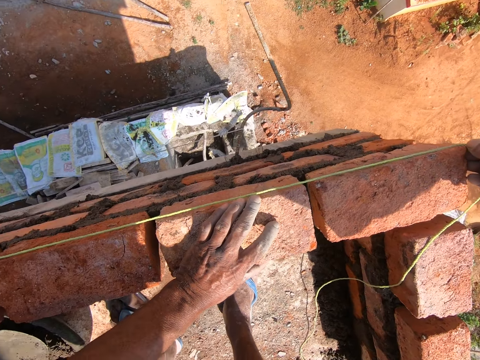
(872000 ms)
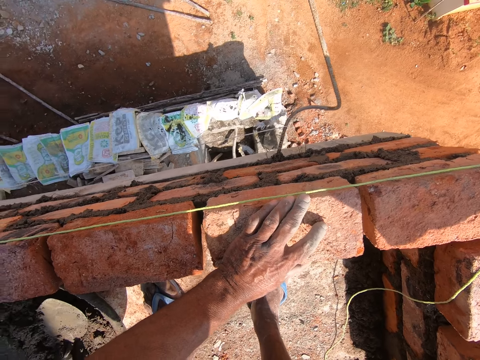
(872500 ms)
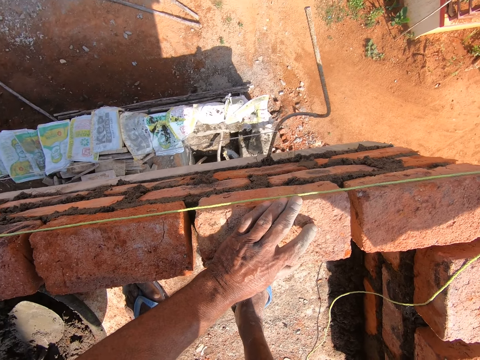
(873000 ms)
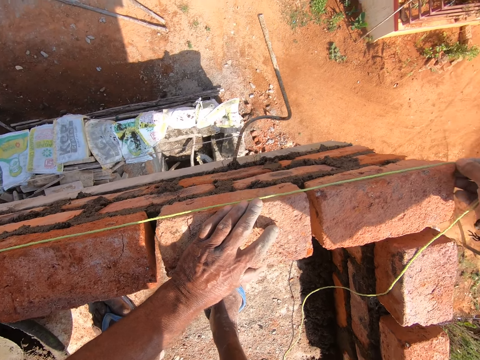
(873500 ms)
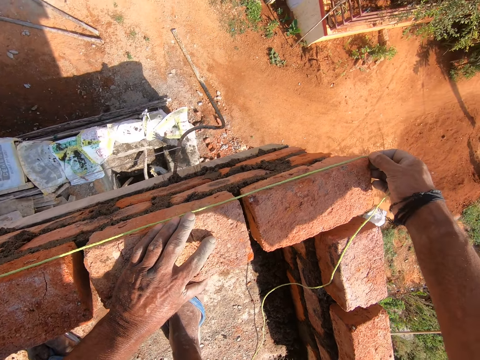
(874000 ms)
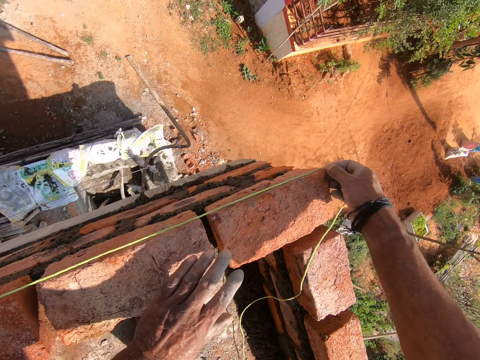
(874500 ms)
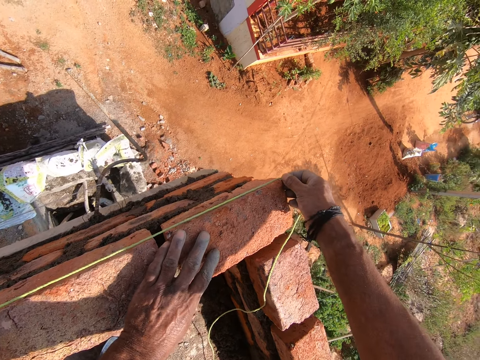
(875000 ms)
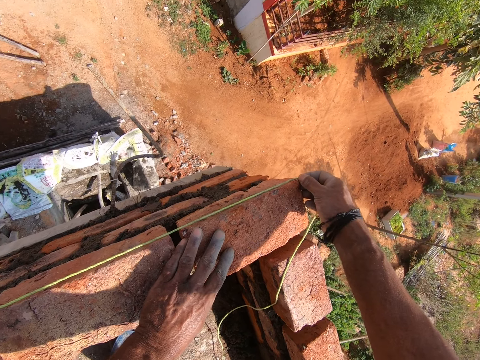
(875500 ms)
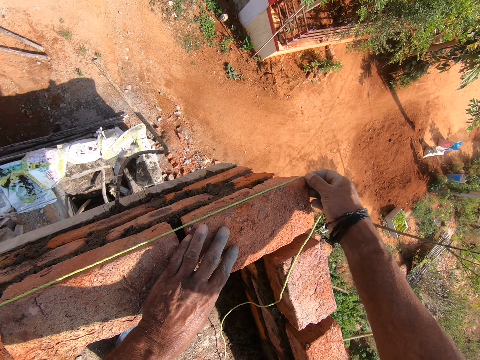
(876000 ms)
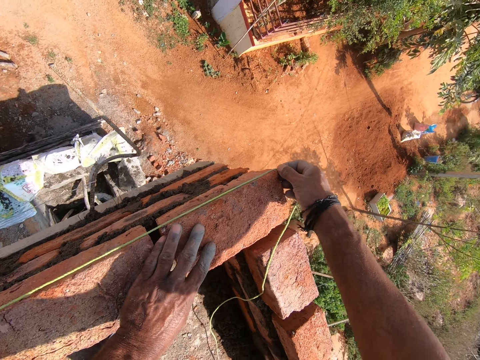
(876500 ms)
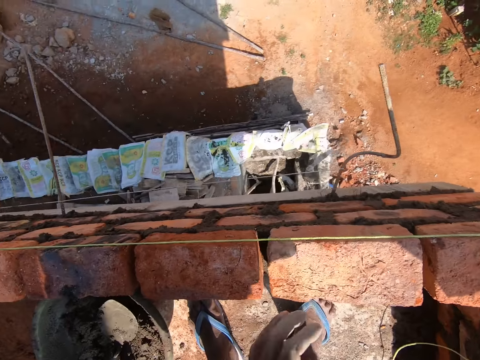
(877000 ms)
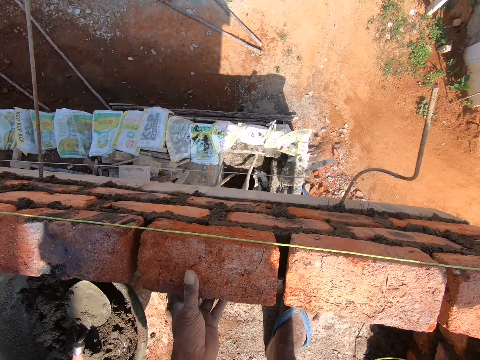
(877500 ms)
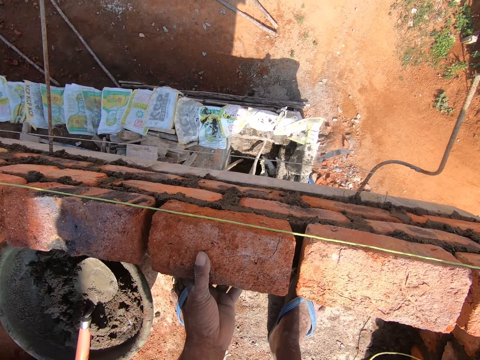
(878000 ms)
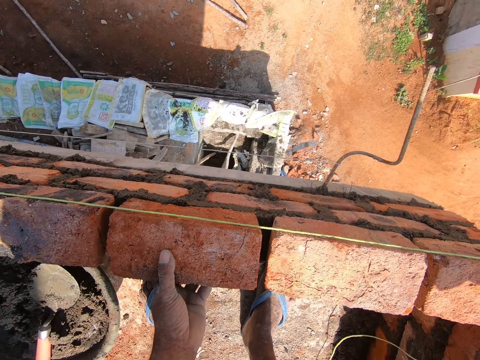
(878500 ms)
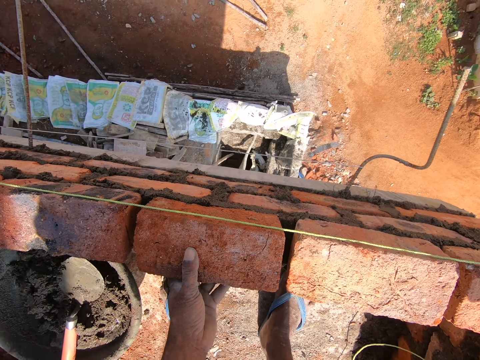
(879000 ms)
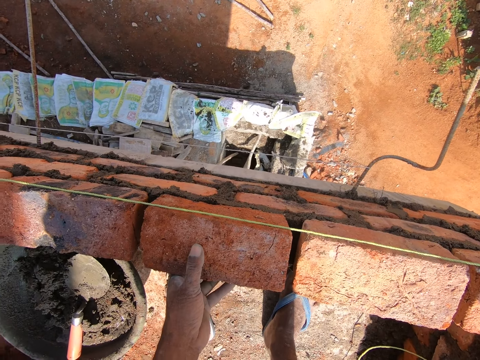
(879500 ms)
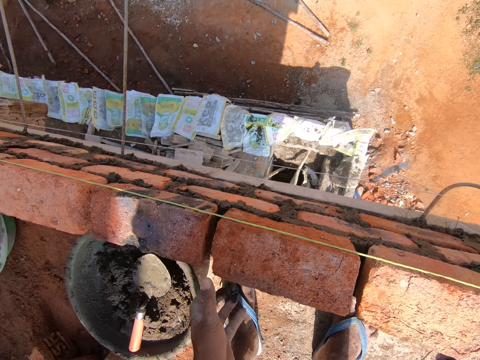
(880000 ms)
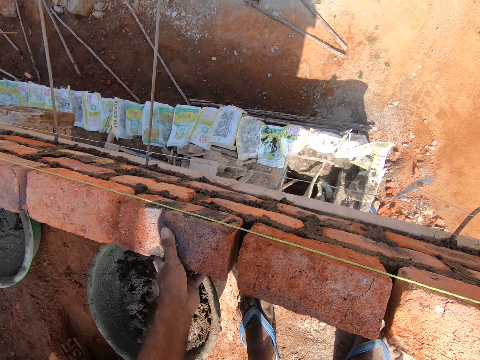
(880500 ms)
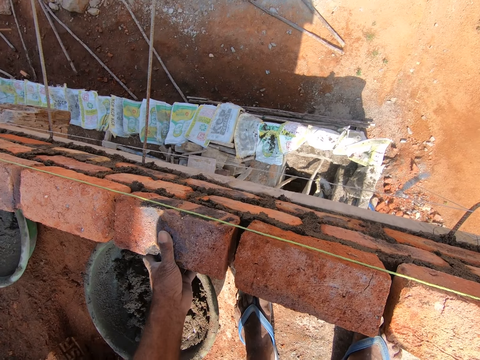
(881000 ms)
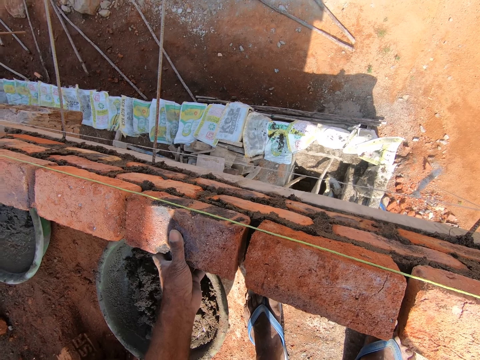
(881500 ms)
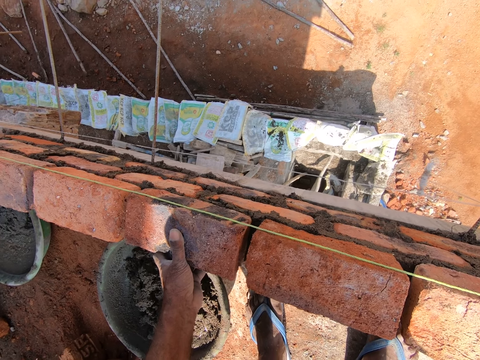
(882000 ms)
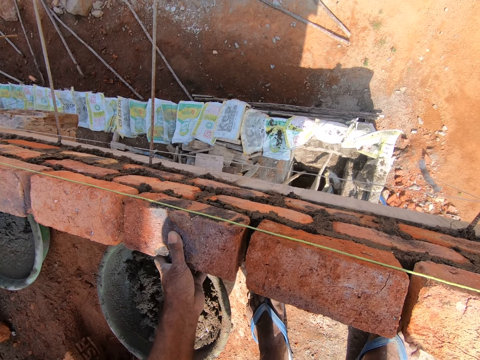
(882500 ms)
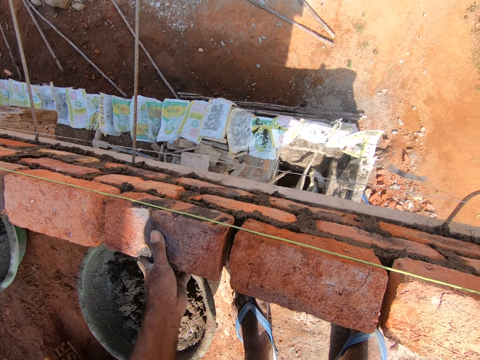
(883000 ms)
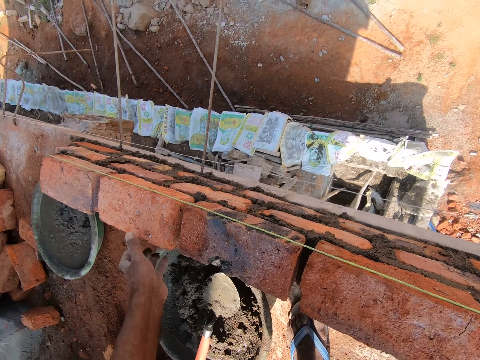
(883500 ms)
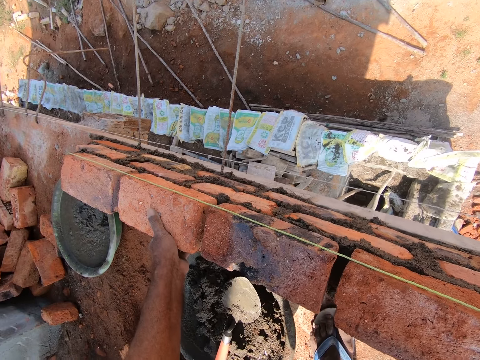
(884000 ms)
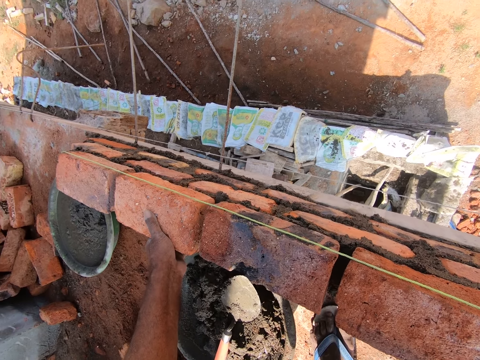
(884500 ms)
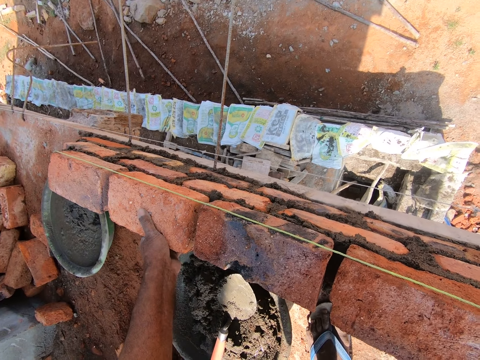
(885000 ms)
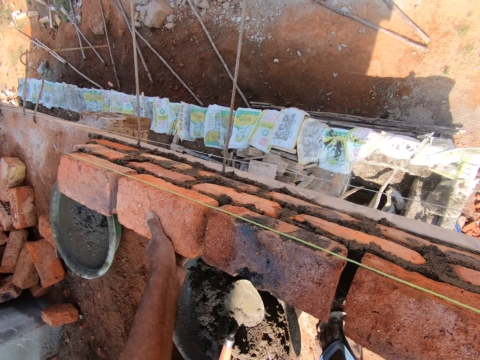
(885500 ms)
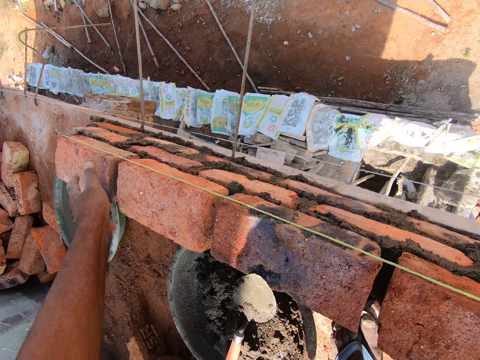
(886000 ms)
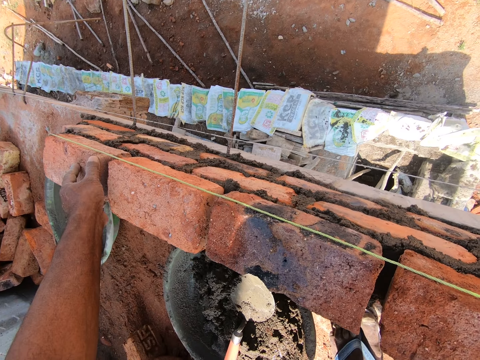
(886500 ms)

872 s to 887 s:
The camera wearer touches the brick. They move the brick.

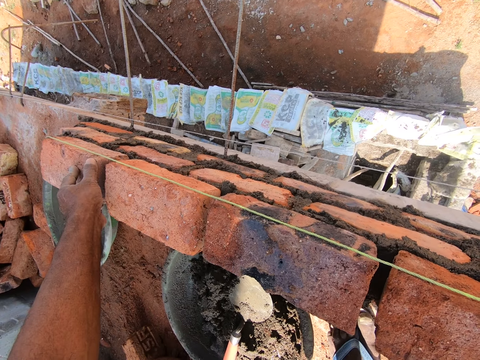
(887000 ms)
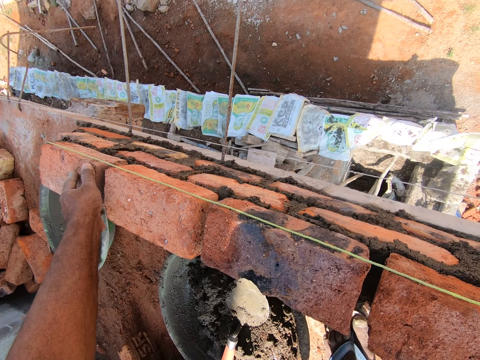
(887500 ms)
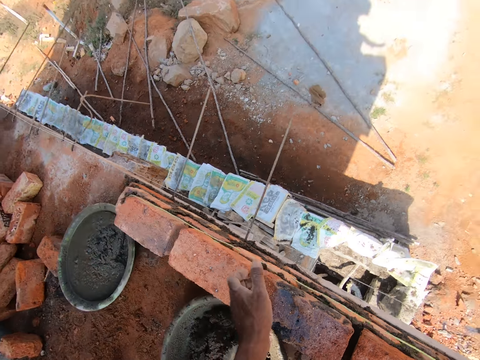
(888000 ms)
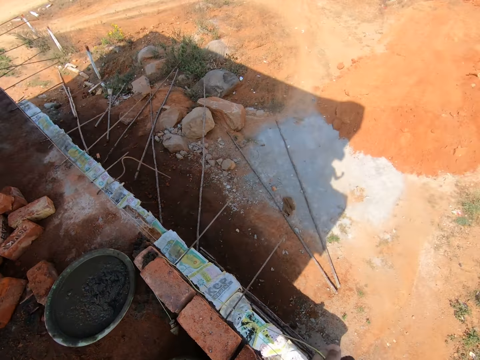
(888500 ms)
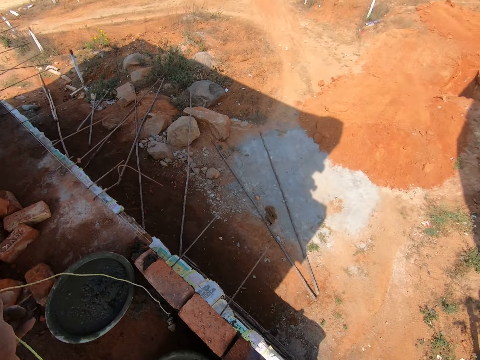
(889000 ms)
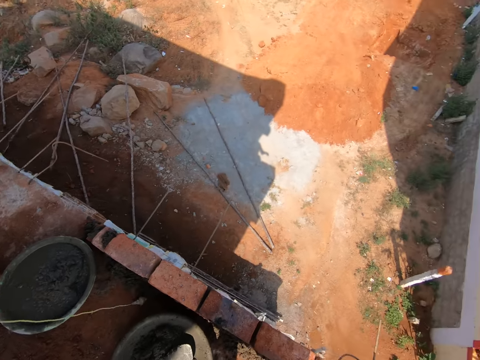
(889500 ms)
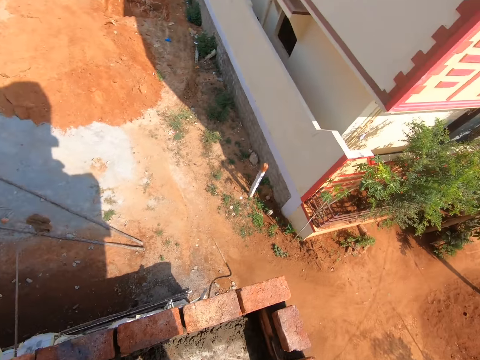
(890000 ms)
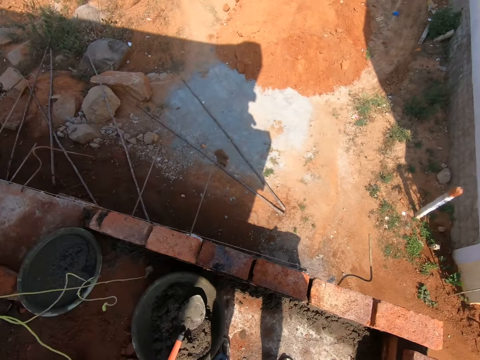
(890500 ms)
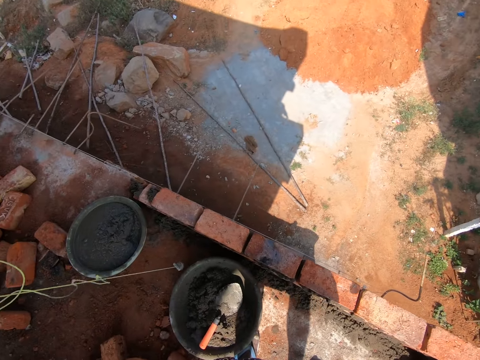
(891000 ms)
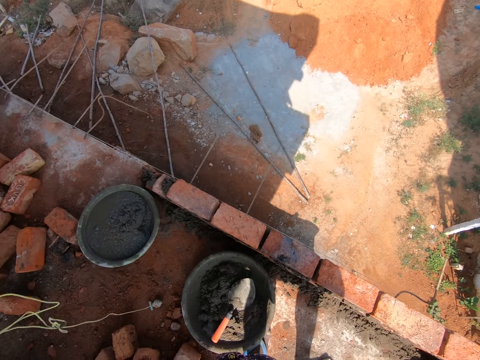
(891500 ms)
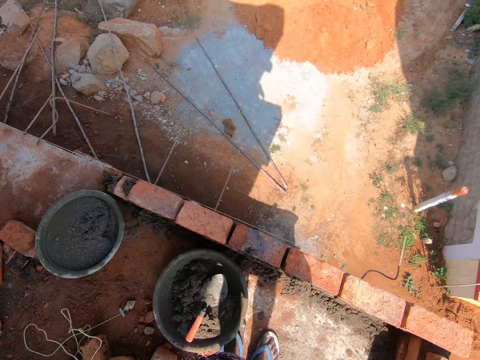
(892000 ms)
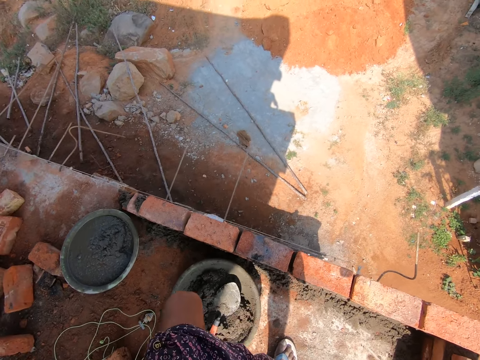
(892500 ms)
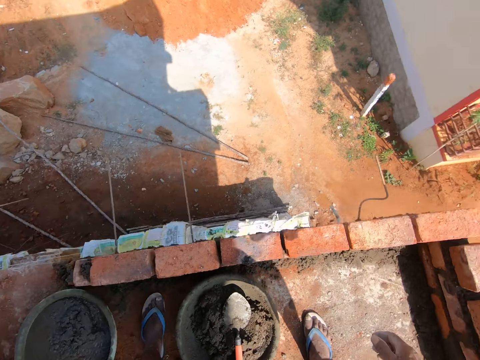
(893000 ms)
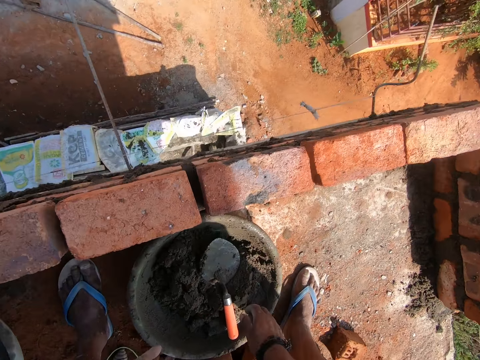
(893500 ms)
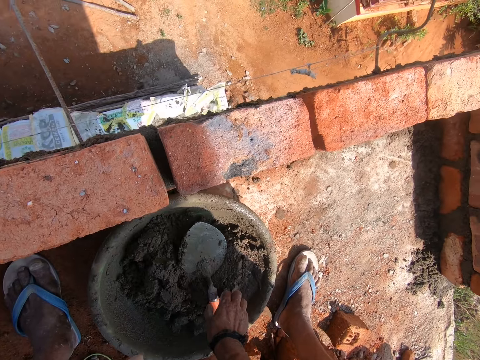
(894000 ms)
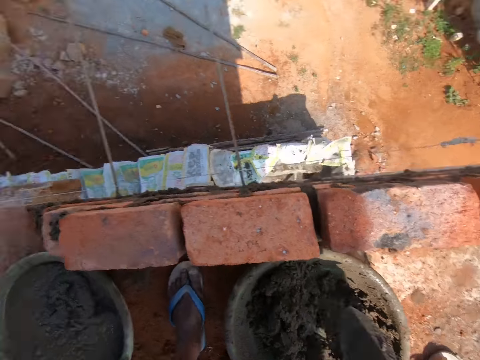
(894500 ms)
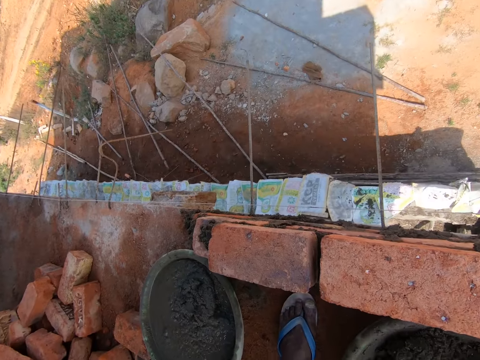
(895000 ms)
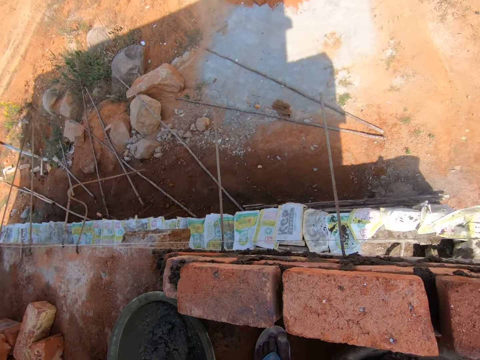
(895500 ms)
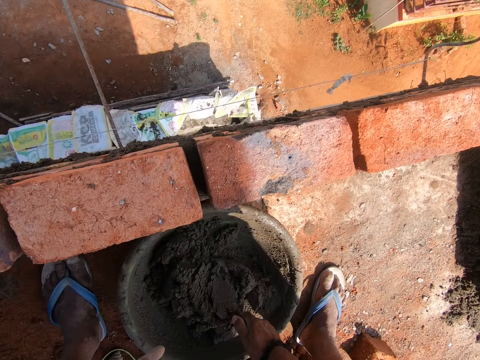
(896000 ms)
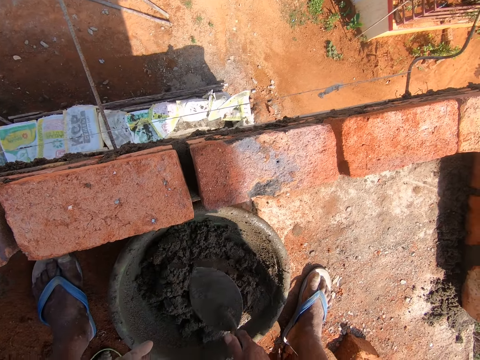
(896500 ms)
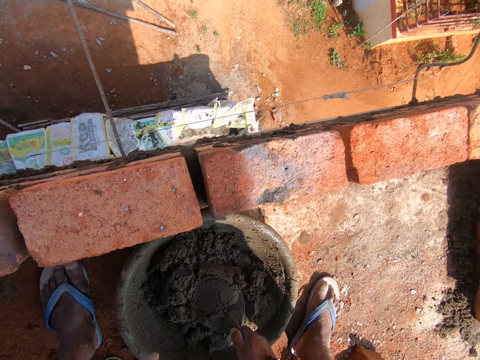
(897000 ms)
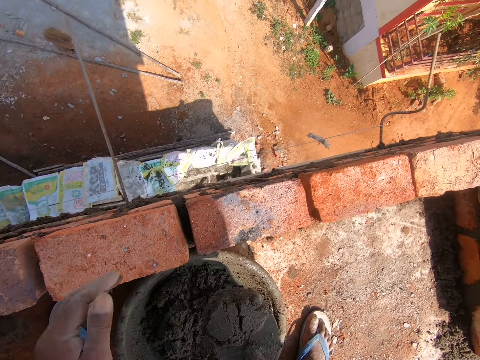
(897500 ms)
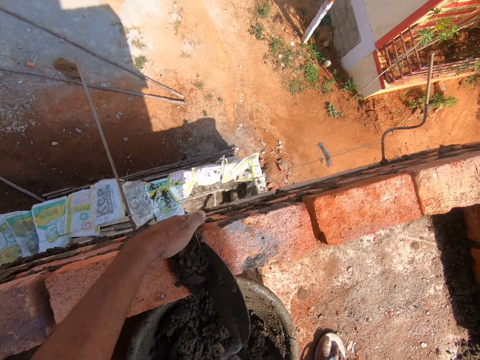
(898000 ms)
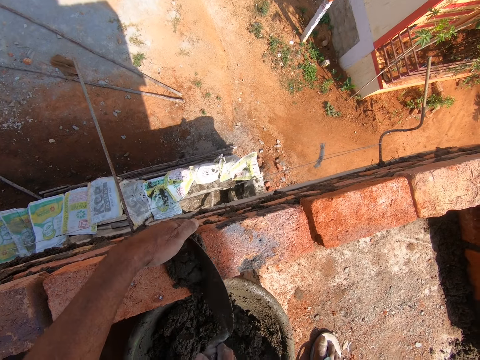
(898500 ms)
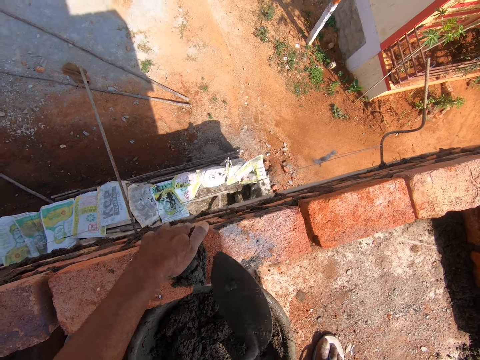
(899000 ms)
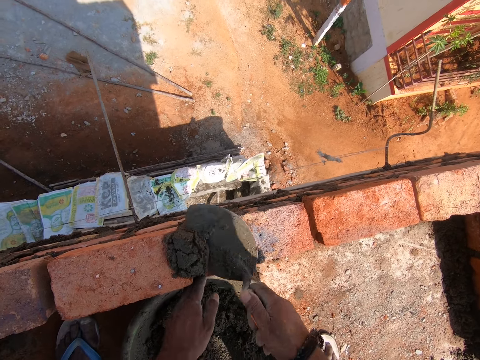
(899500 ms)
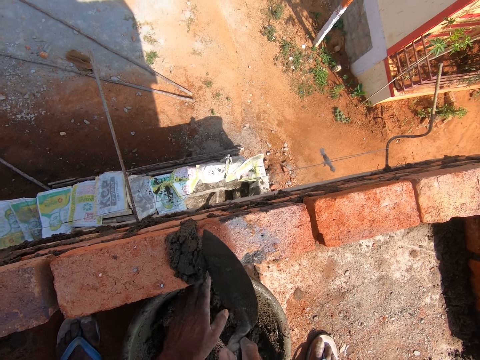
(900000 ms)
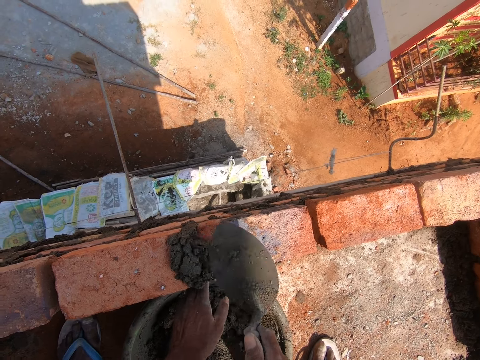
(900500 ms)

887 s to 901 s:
The camera wearer puts the string on the floor. They take the trowel. They mix the mortar, pick the mortar with the trowel and put the mortar in between the bricks.
